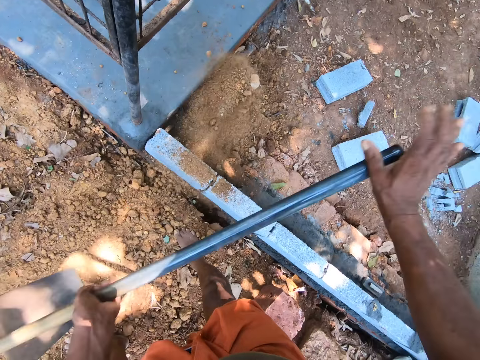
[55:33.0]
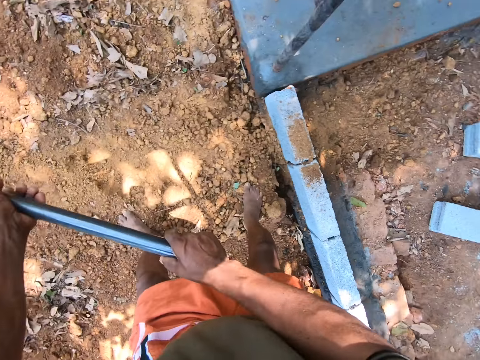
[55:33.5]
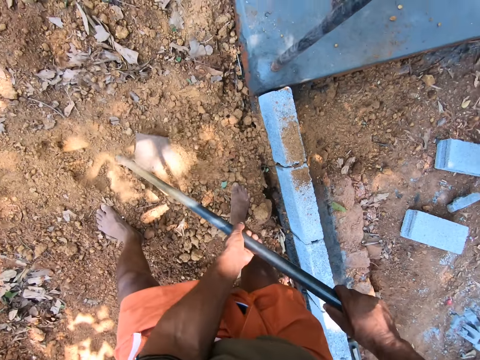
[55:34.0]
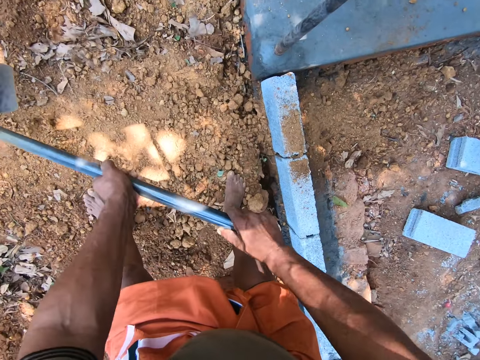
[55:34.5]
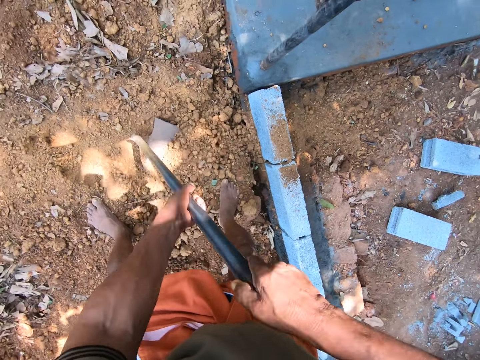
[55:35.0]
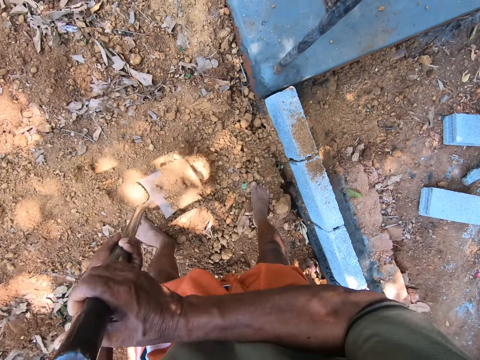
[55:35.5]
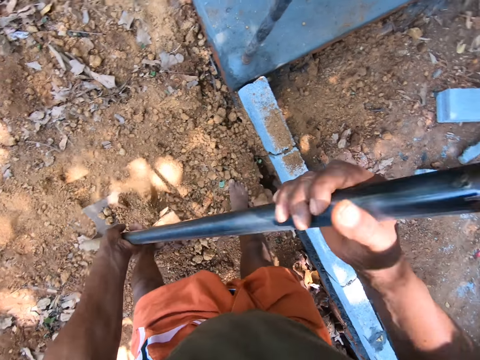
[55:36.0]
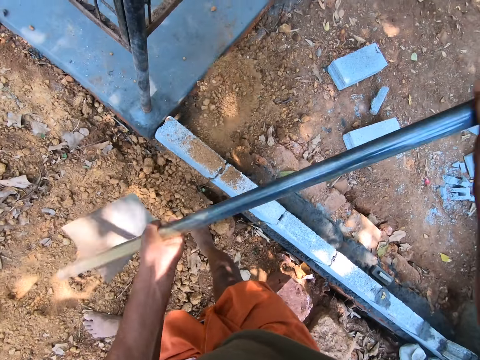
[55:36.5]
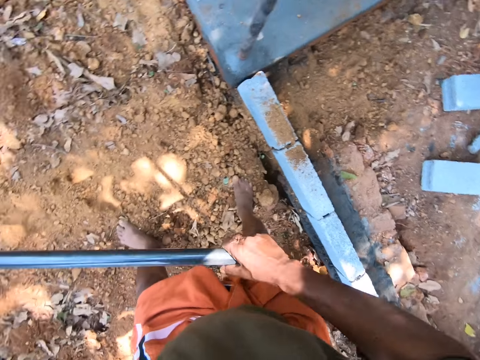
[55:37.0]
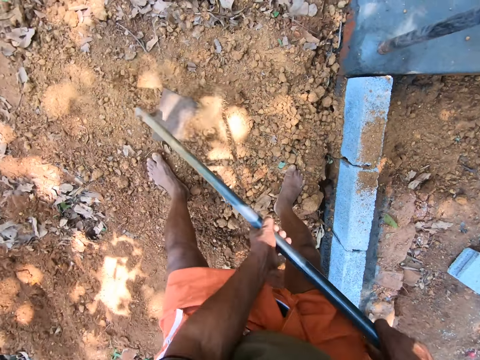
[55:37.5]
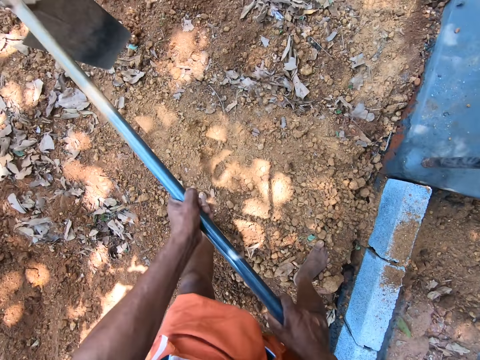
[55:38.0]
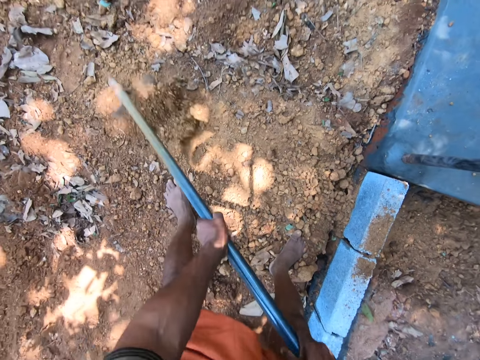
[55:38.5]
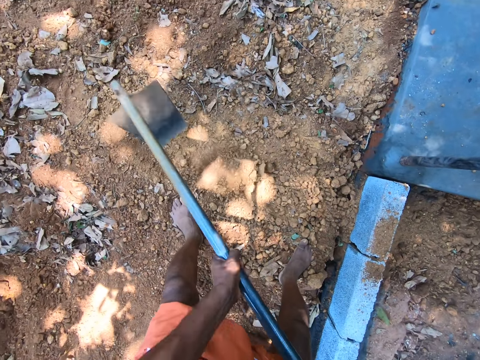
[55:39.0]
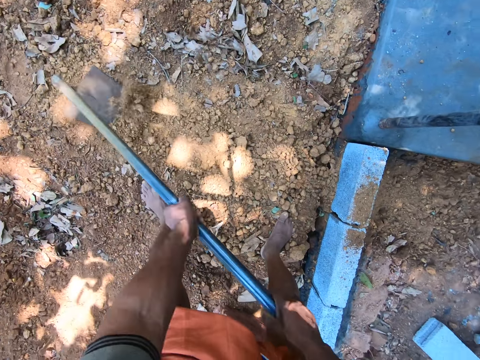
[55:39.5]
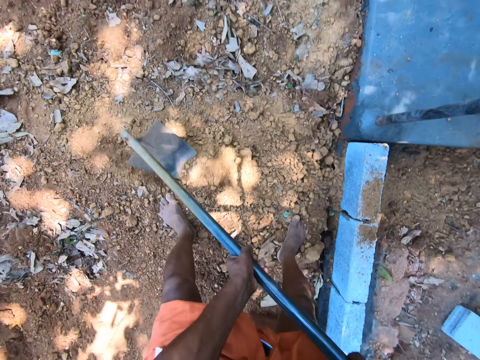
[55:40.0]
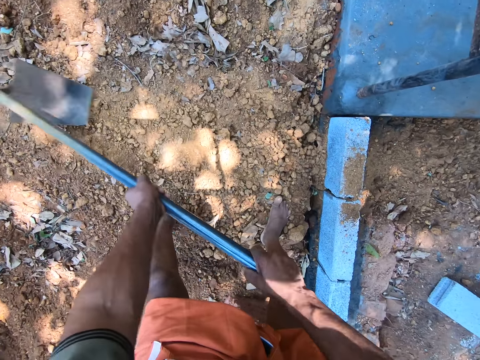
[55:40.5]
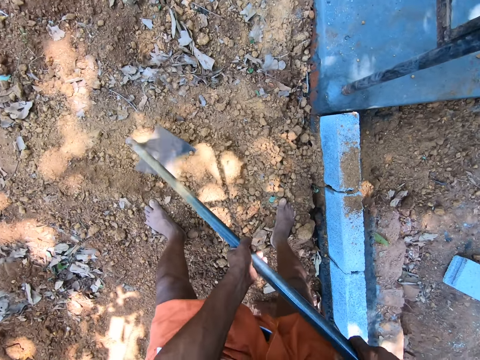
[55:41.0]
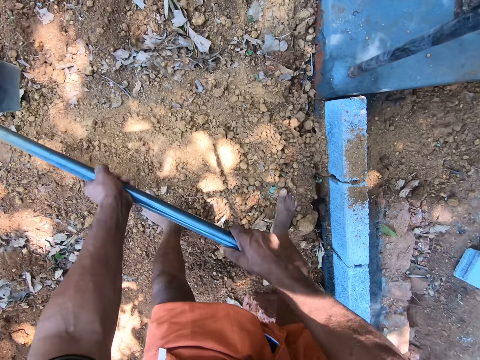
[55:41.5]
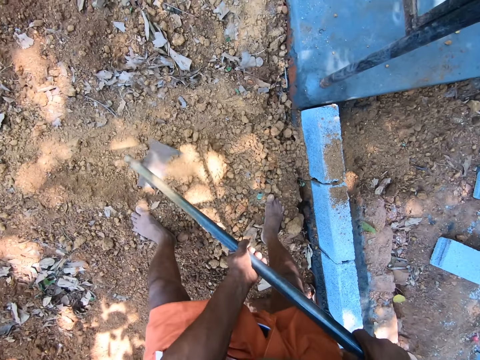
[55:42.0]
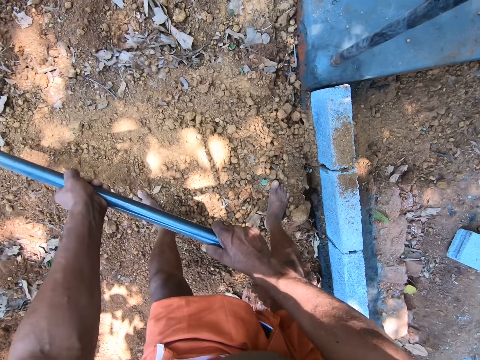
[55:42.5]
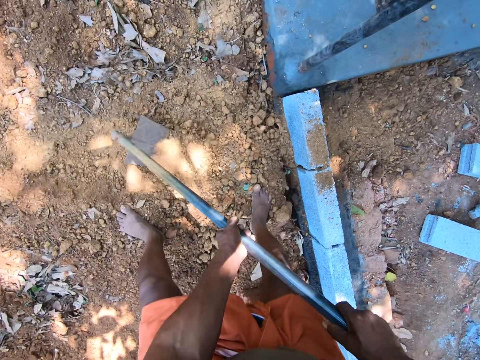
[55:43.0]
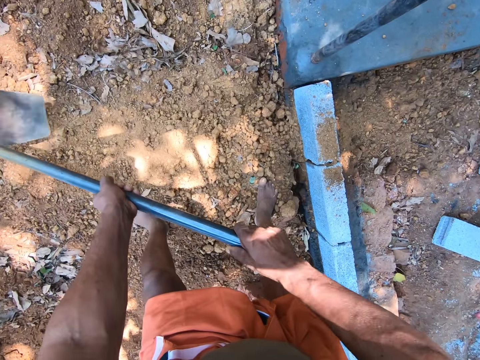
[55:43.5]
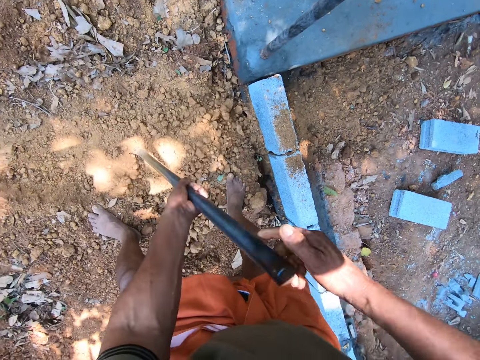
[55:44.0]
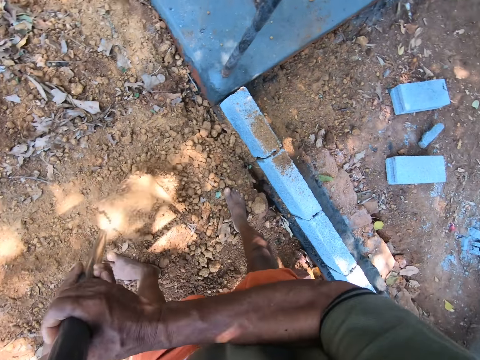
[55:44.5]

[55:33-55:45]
The camera wearer pours the sand on the ground with the hoe using both hands. They till the ground with the hoe using both hands. They take the sand from the ground with the hoe using both hands. They pour the sand on the ground with the hoe using both hands. They till the ground with the hoe using both hands. They take the sand from the ground with the hoe using both hands.

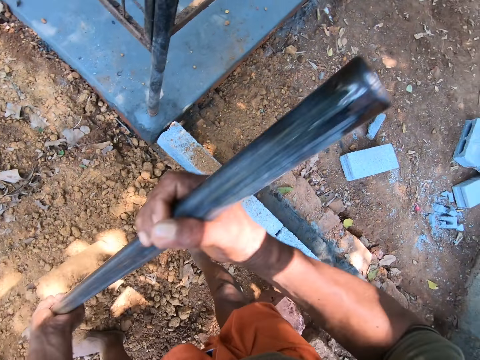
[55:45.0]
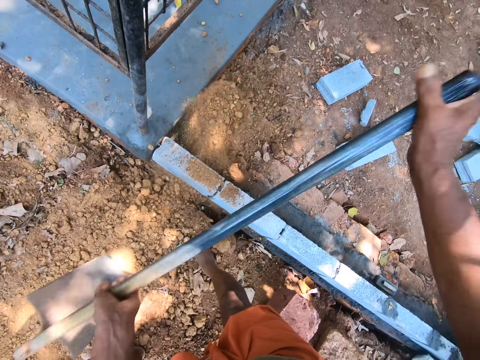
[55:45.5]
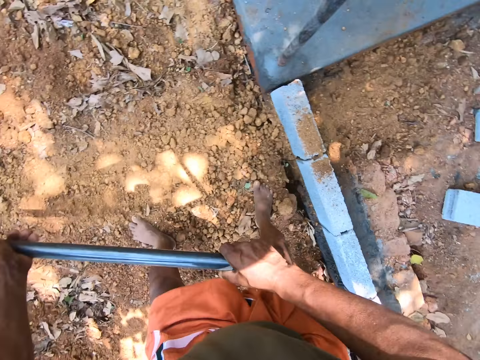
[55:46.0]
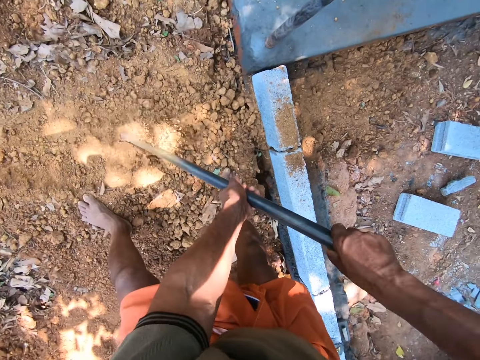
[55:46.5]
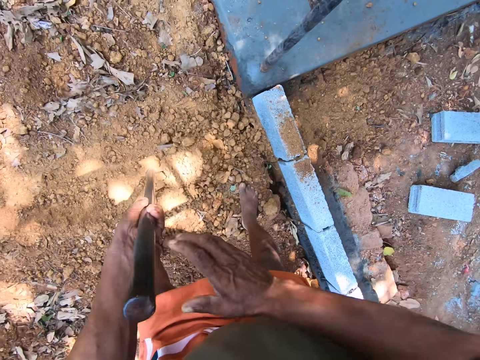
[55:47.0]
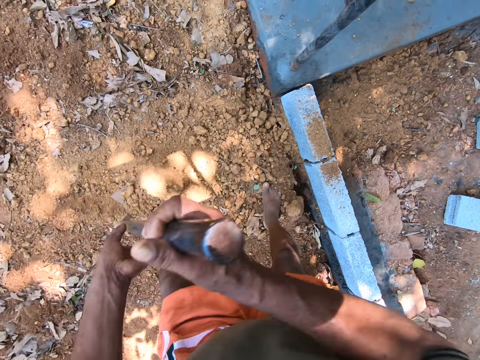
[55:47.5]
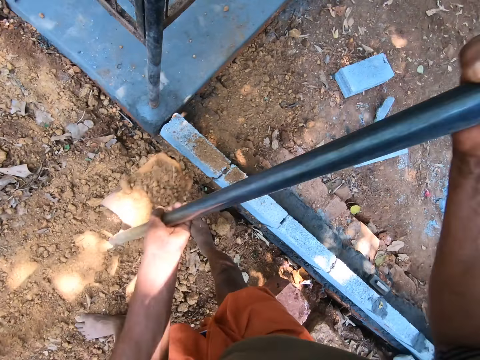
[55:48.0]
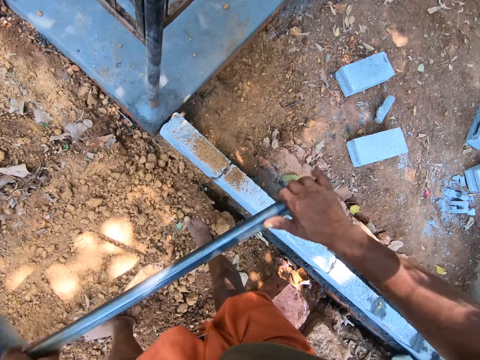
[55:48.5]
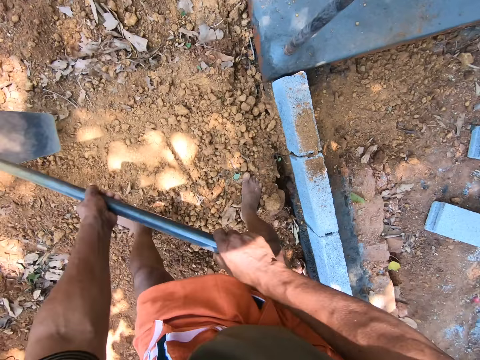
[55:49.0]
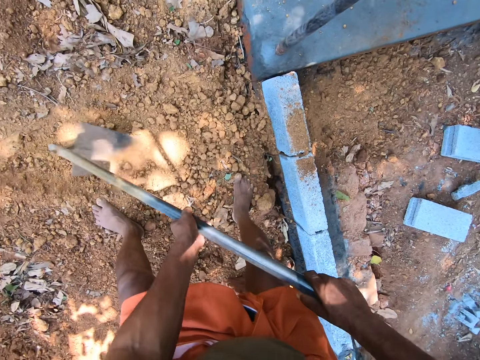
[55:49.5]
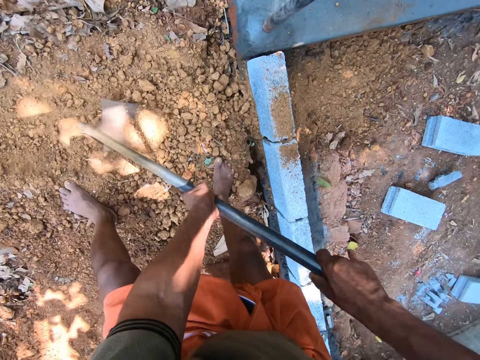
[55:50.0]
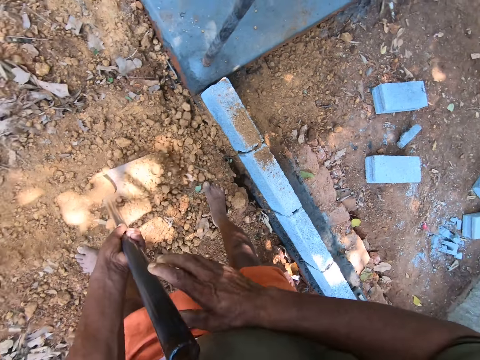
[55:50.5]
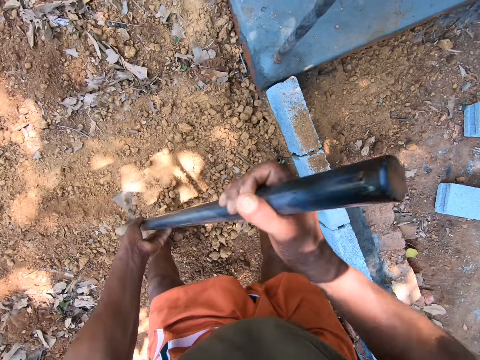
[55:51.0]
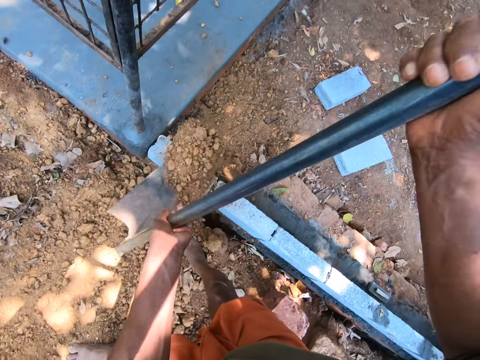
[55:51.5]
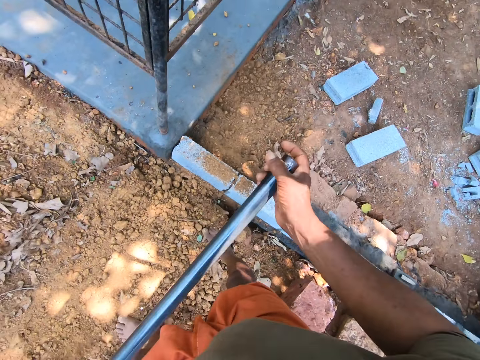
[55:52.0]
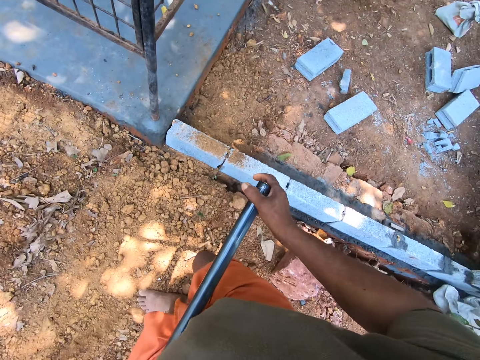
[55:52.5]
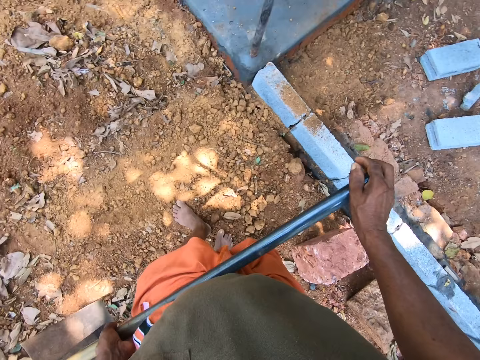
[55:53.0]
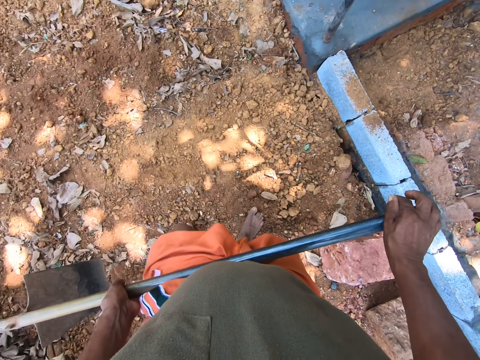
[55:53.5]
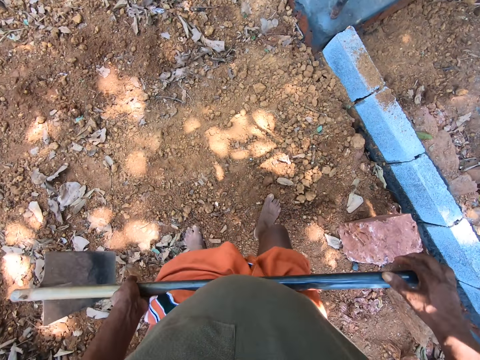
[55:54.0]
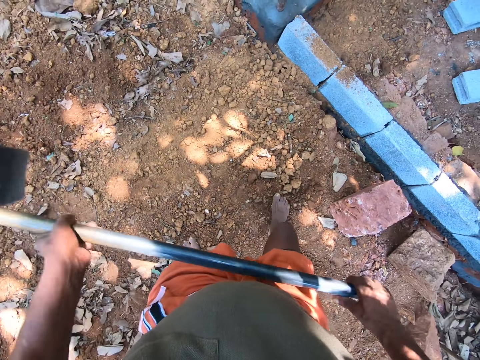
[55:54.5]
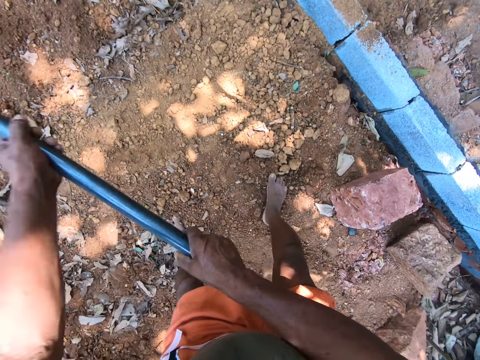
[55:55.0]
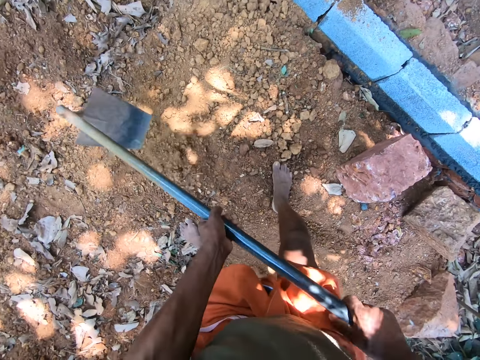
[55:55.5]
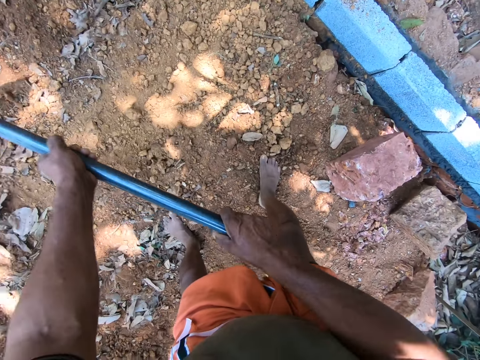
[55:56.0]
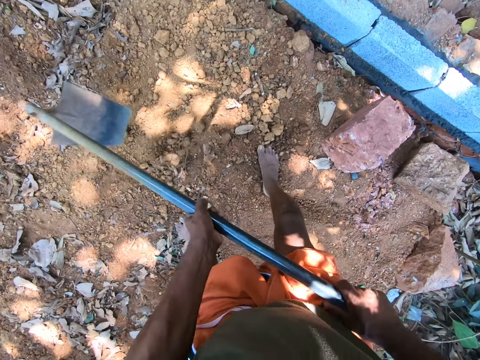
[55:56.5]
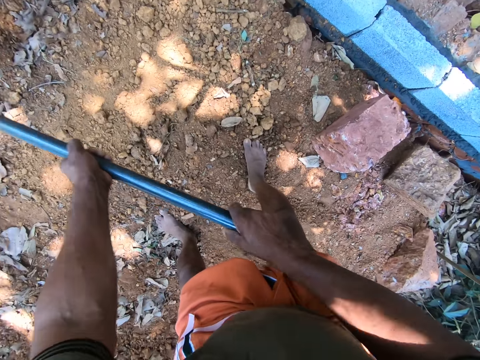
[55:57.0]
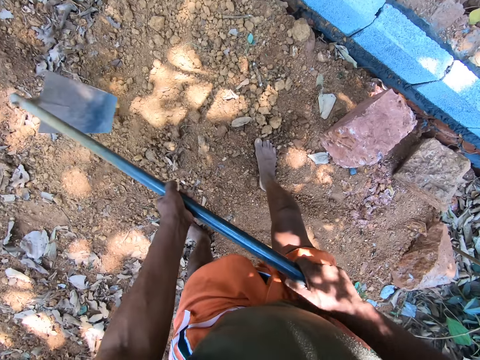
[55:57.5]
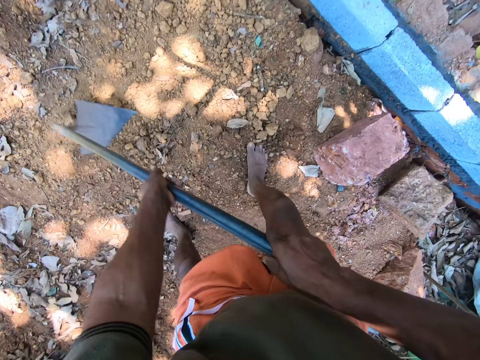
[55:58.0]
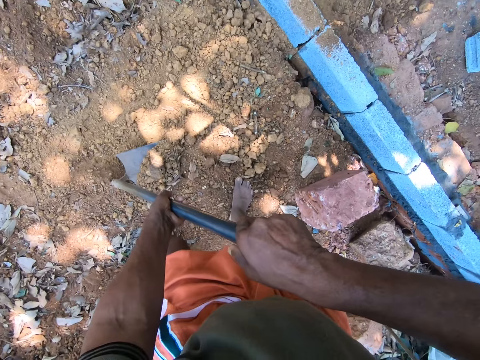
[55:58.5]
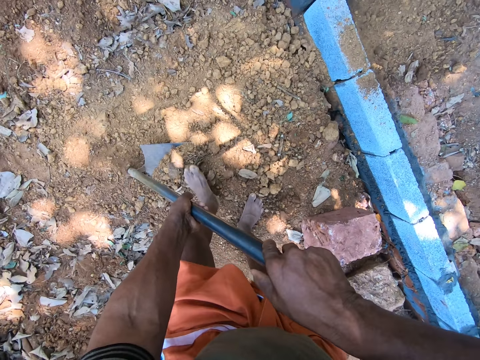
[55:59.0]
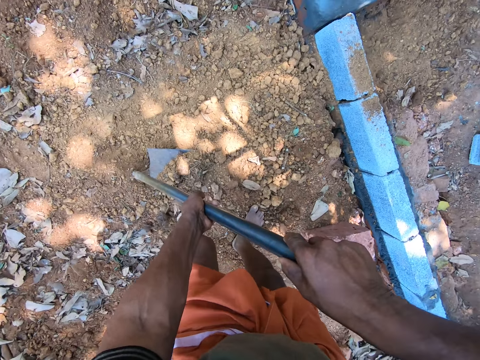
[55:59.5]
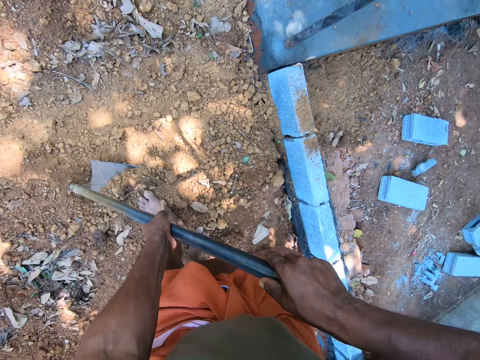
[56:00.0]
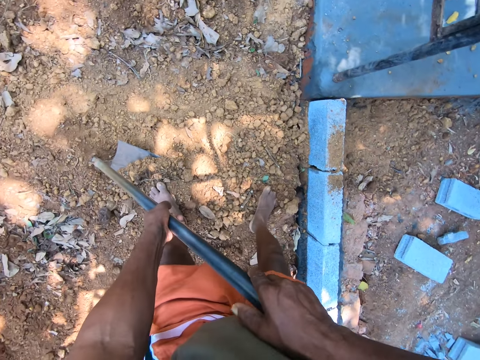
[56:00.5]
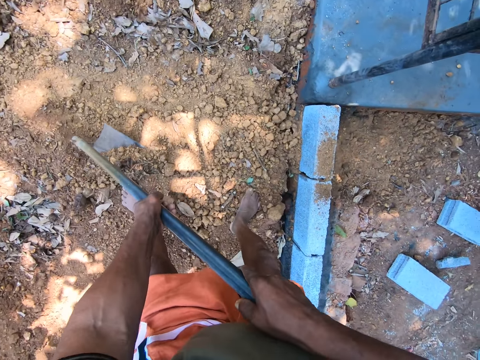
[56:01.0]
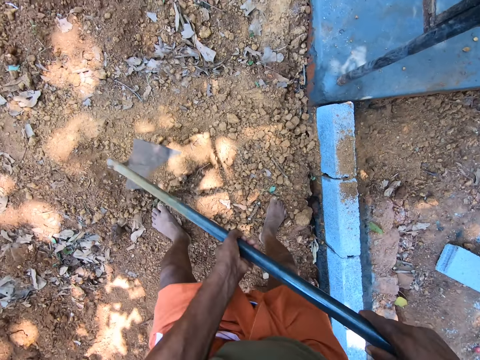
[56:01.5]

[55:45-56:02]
The camera wearer scoops soil with a hoe. They pour the sand on the ground with the hoe using both hands, and take sand from the ground with the hoe using both hands. They dig the ground. They dig the ground again. They pour the sand on the ground with the hoe using both hands. They till the ground with the hoe using both hands. They take sand from the ground with the hoe using both hands. They pour the sand on the ground with the hoe using both hands. They look around. They till the ground with the hoe using both hands. They touch the soil with their leg.
